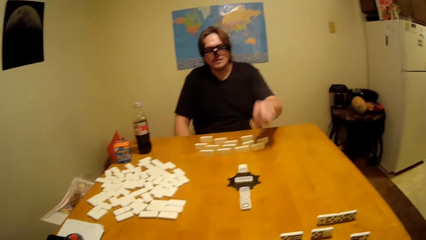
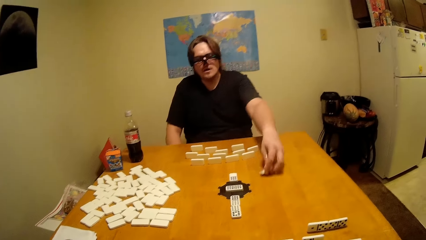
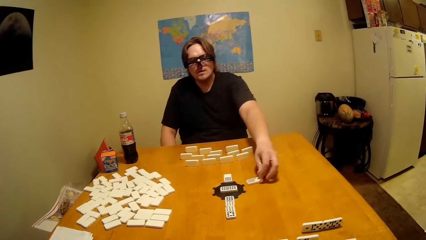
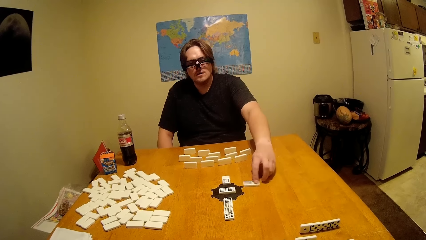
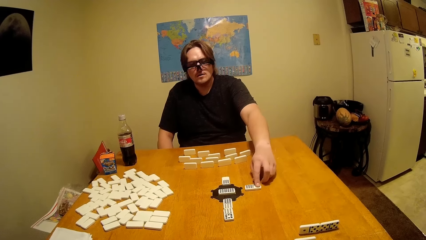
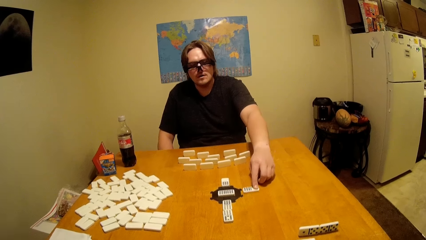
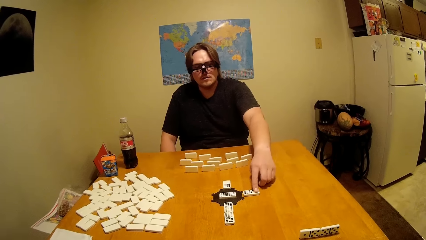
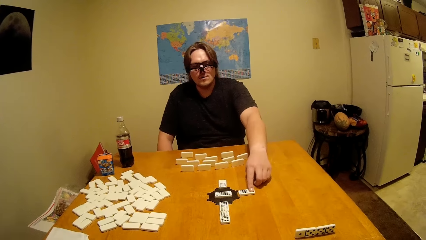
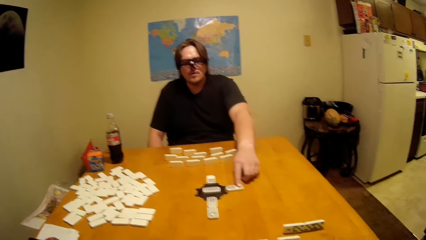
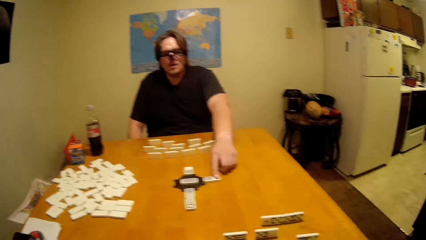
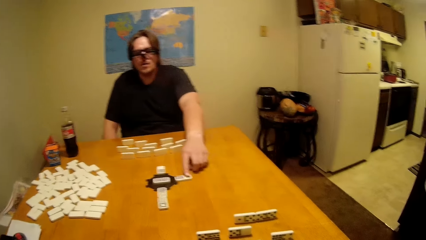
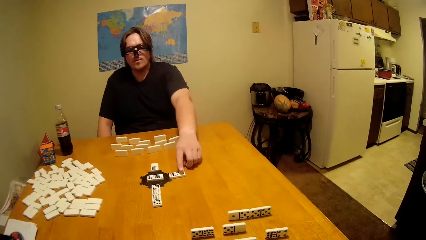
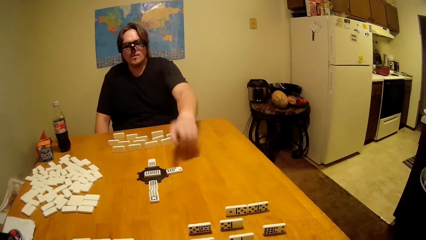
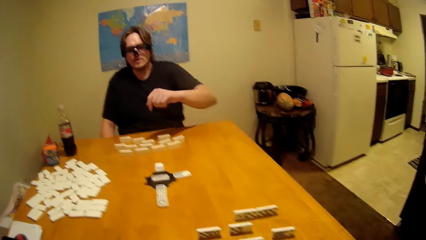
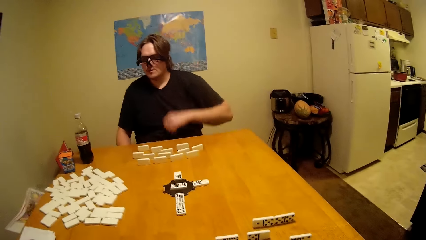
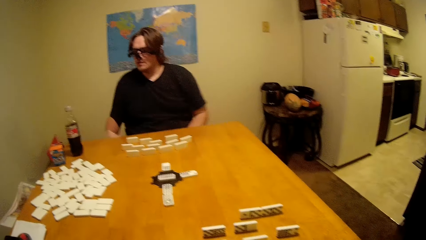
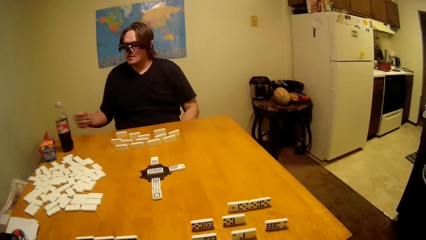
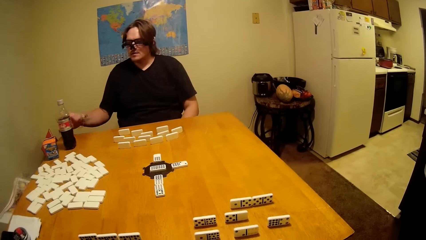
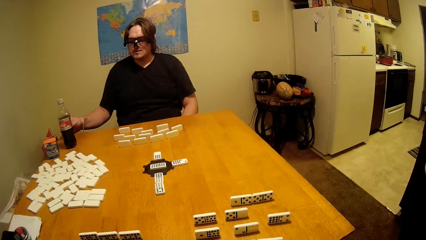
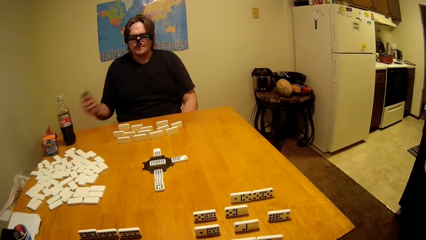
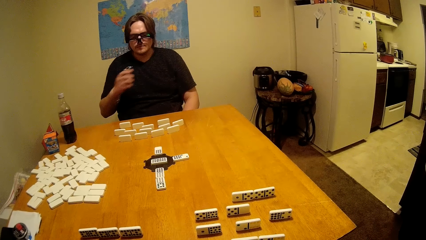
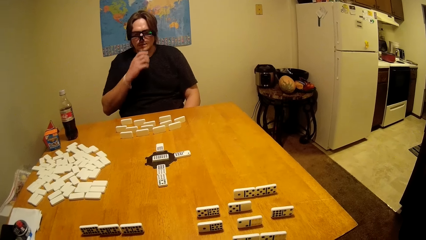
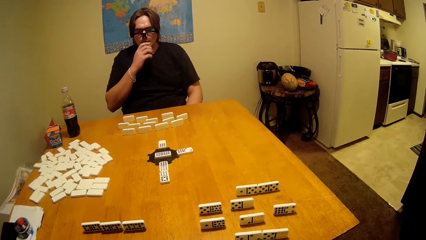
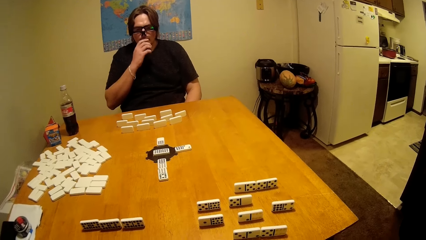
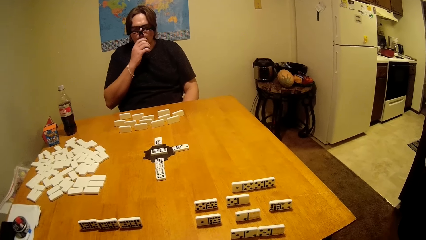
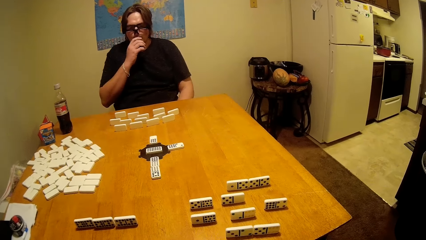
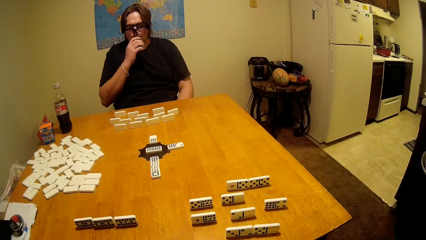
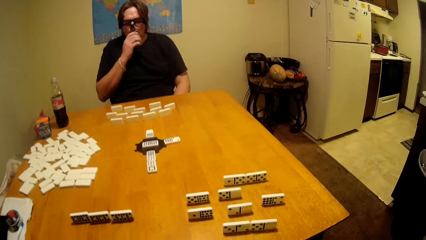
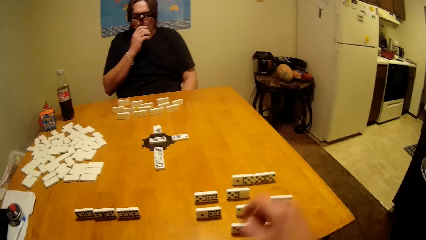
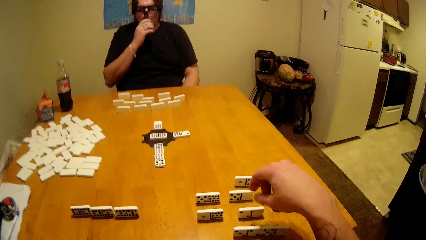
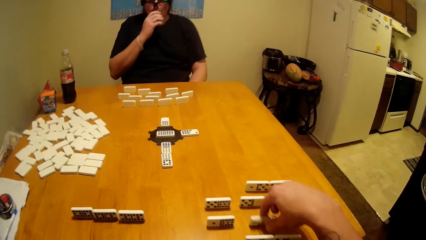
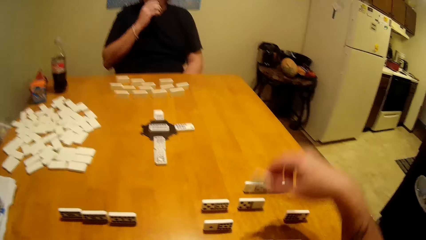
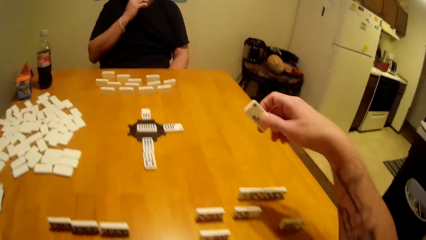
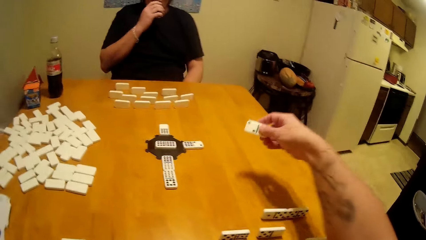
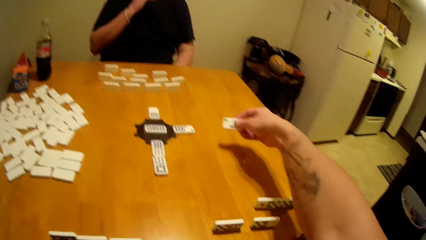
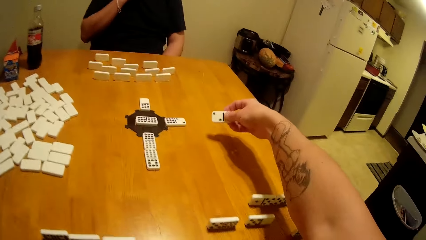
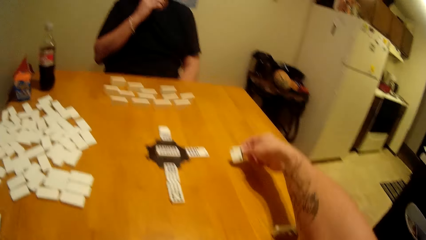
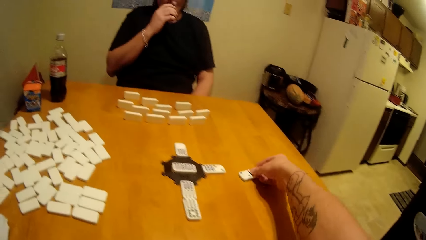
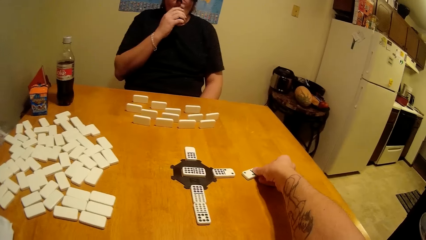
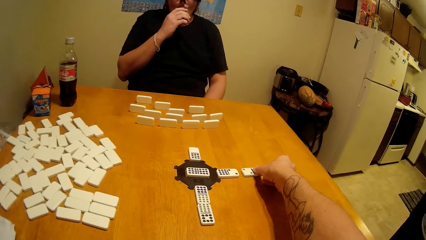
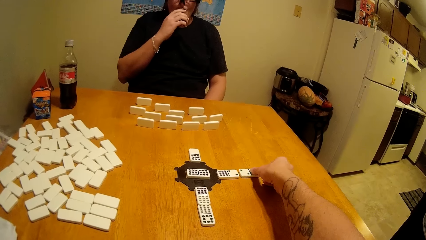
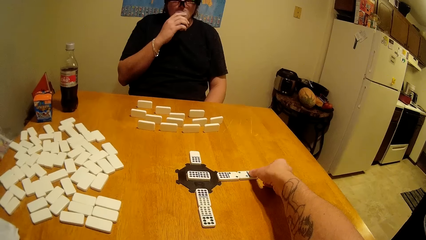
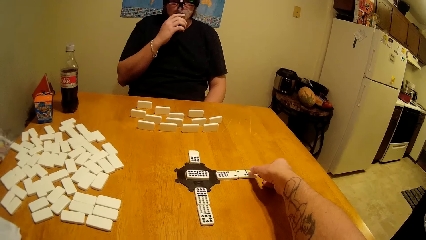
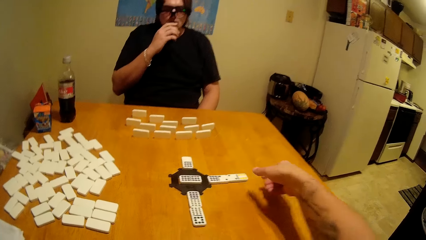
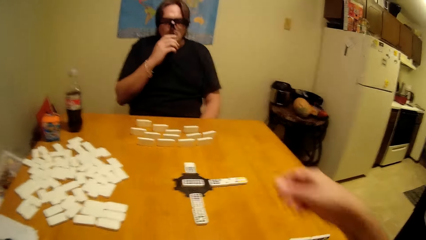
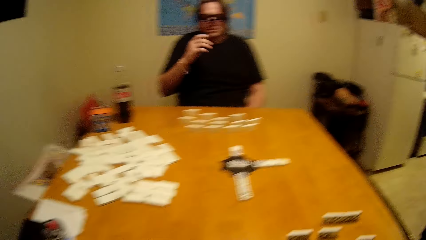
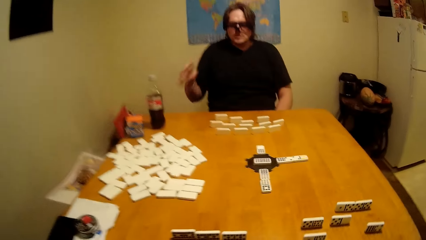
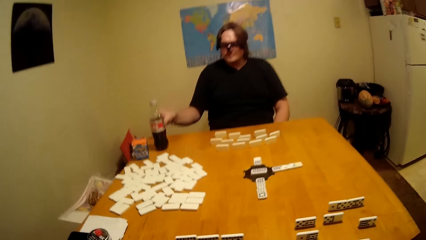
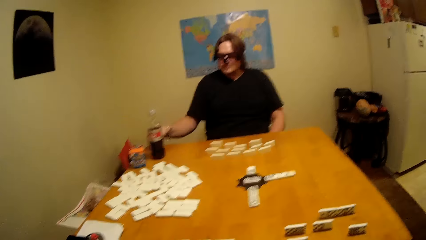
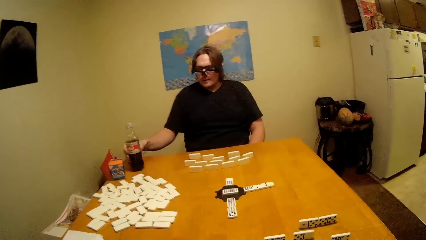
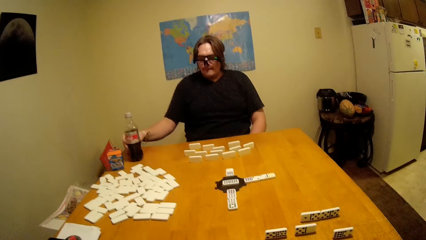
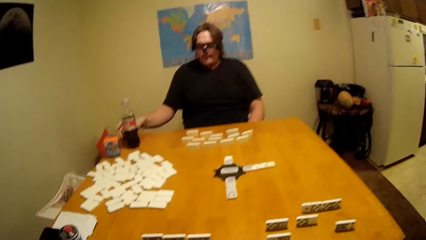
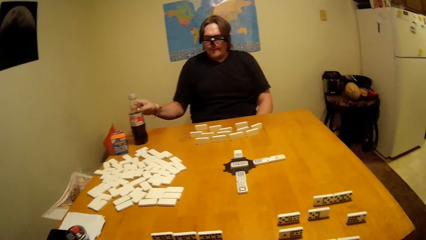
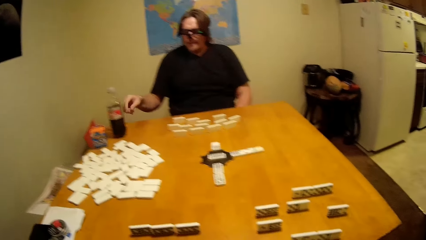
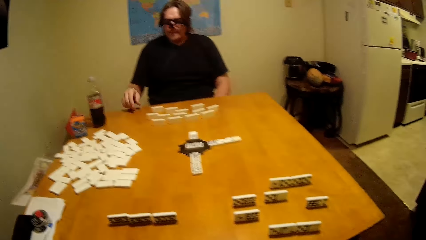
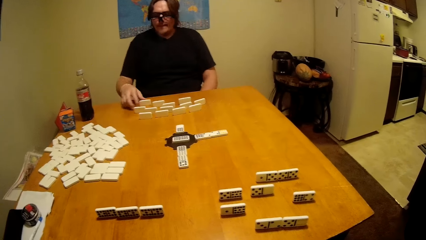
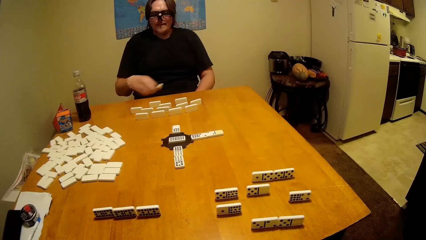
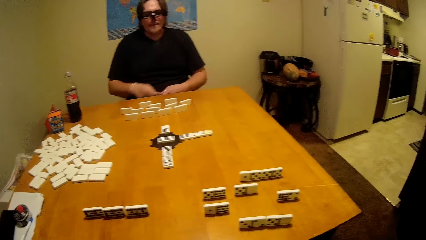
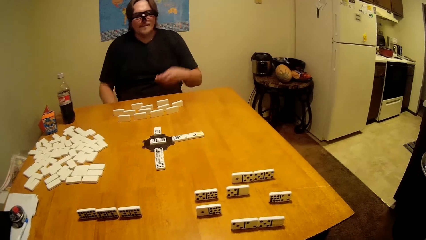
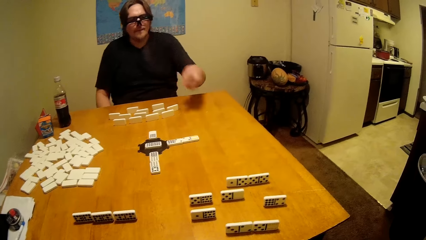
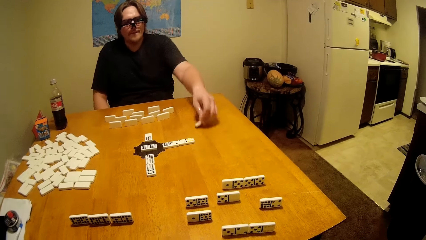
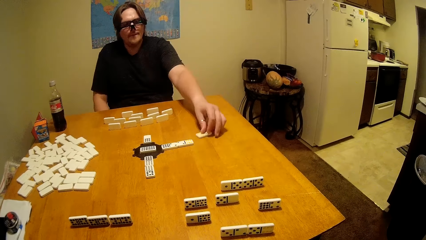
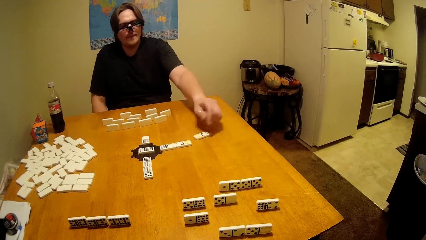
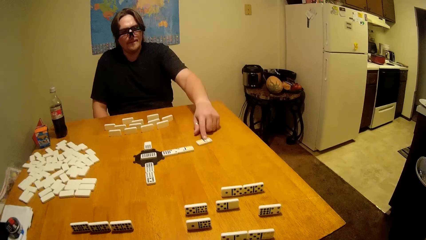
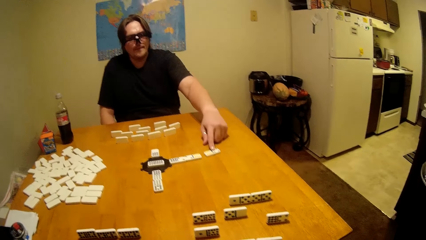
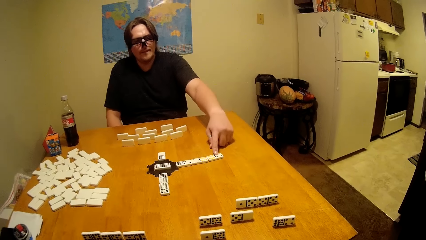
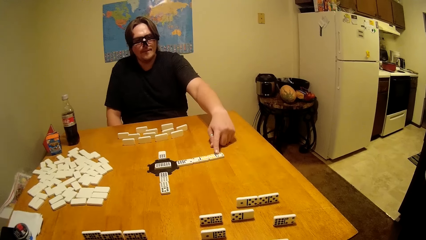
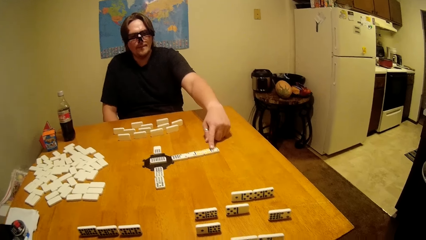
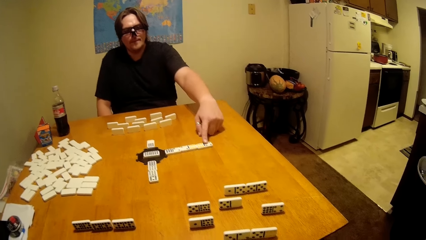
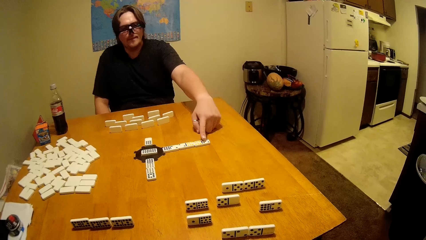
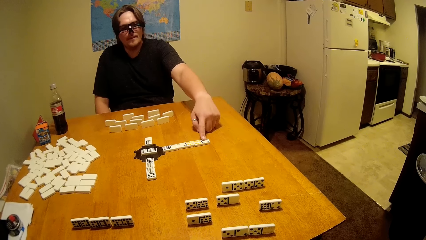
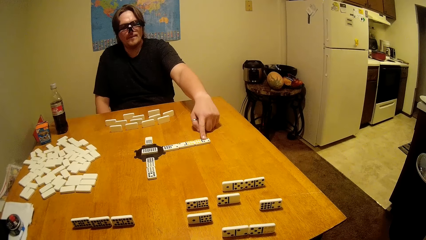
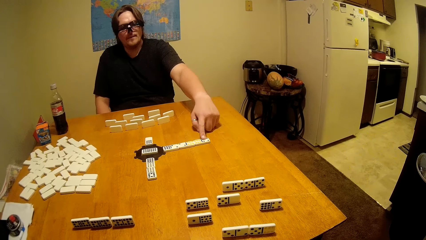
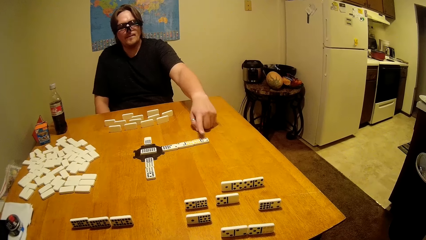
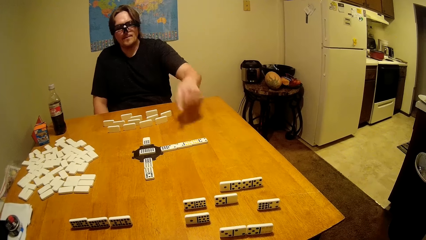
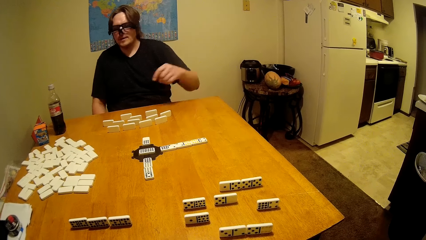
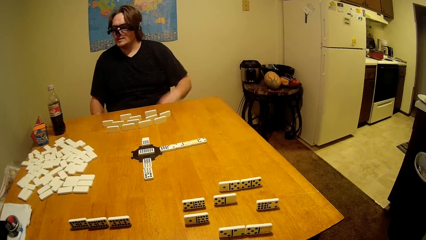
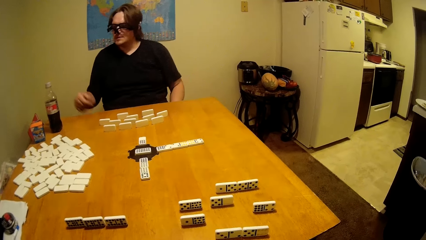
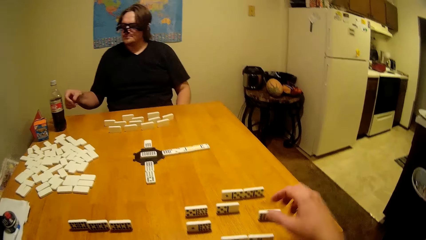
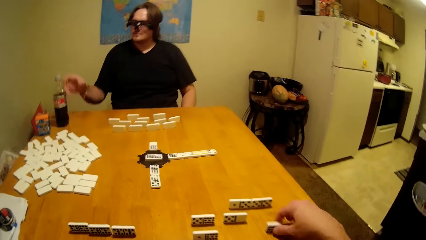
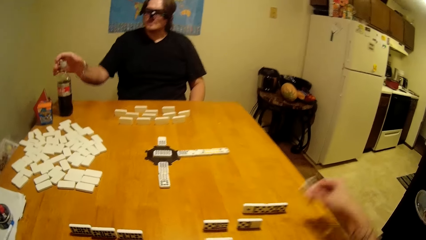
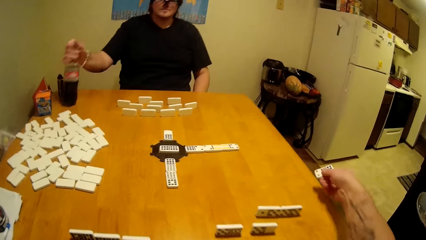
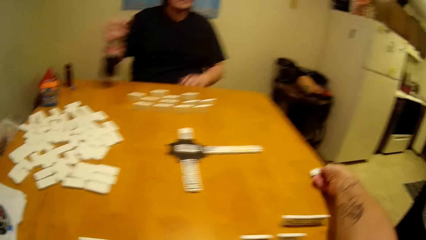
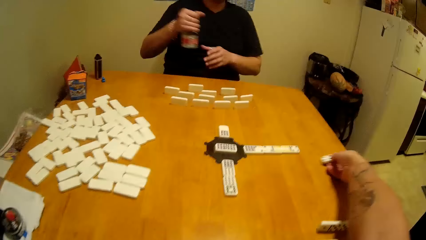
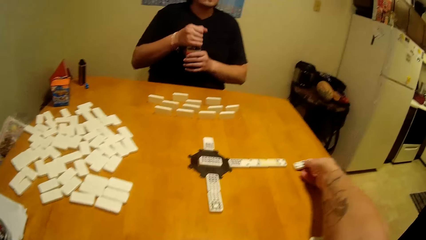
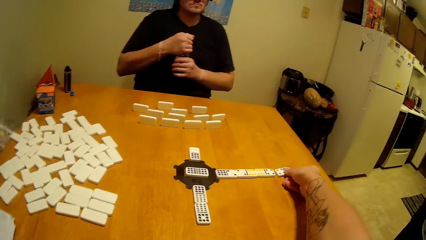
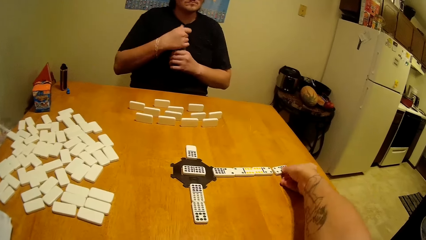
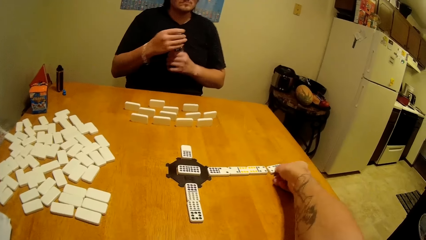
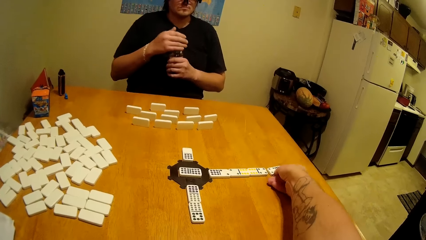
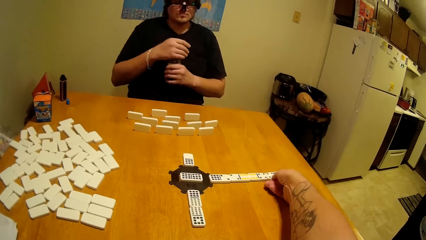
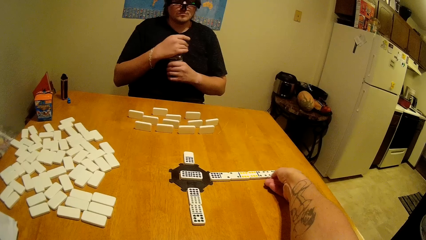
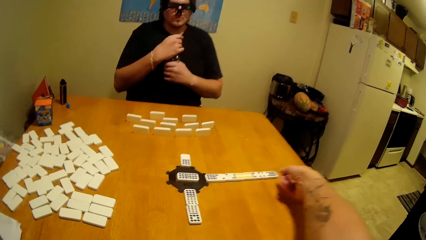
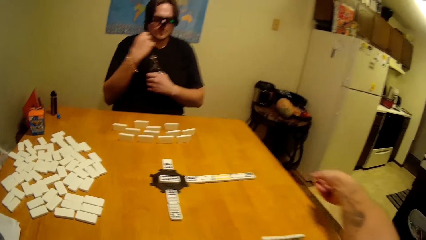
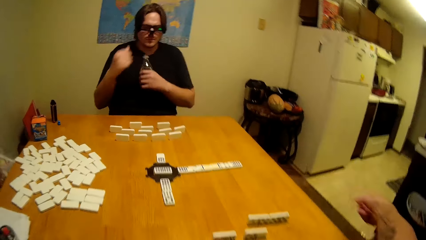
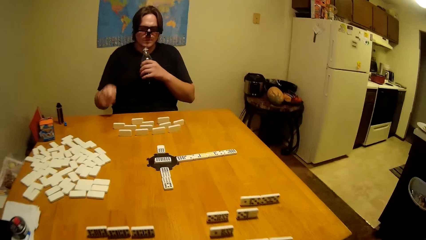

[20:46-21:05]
A person plays the dominoes game. The person smokes. The camera wearer plays the dominoes game. The person plays the dominoes game. The camera wearer plays the dominoes game.
